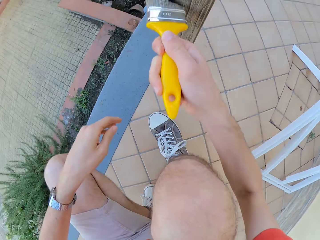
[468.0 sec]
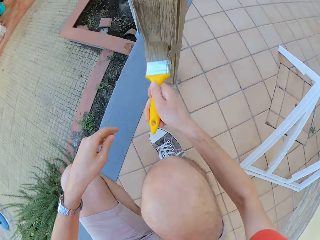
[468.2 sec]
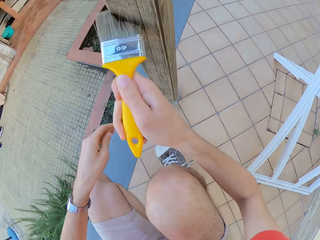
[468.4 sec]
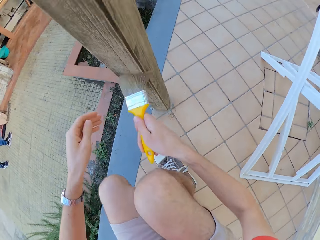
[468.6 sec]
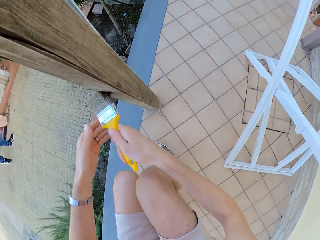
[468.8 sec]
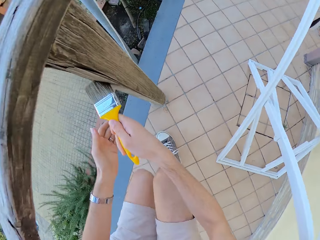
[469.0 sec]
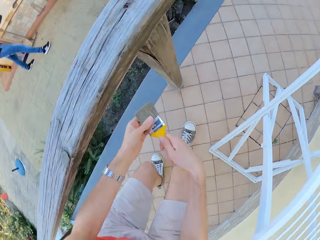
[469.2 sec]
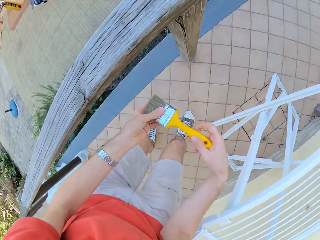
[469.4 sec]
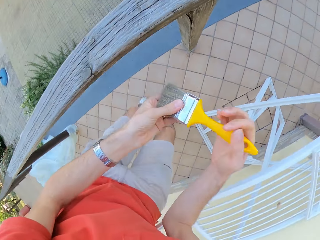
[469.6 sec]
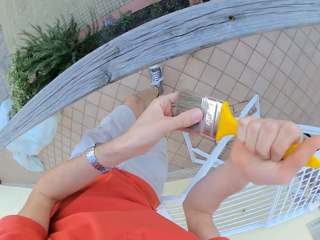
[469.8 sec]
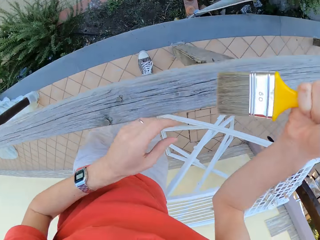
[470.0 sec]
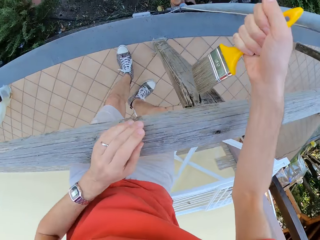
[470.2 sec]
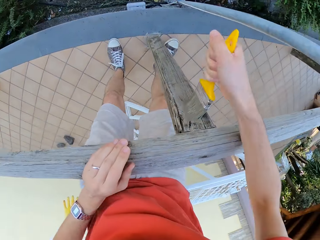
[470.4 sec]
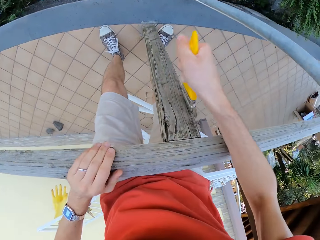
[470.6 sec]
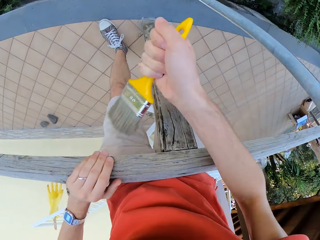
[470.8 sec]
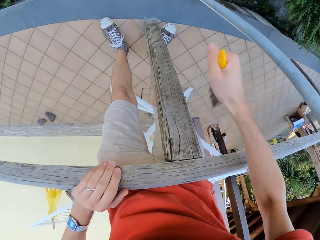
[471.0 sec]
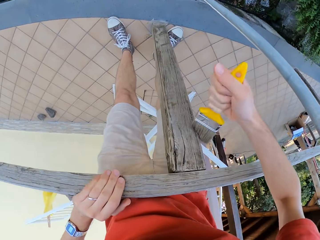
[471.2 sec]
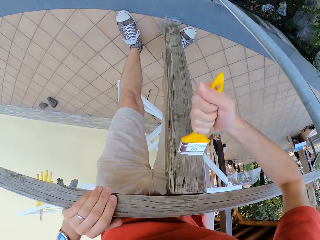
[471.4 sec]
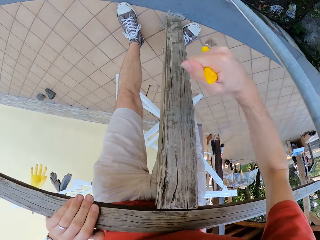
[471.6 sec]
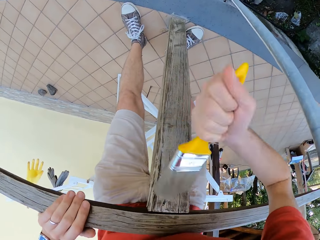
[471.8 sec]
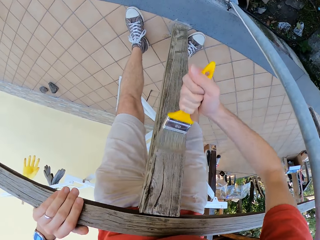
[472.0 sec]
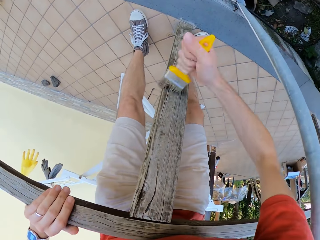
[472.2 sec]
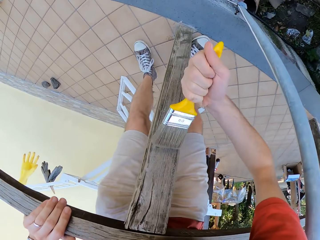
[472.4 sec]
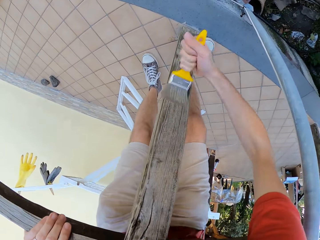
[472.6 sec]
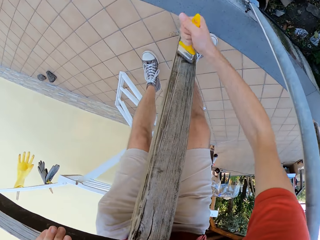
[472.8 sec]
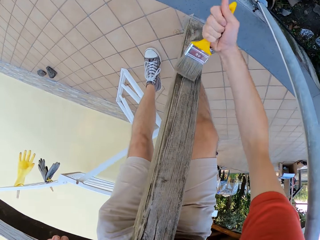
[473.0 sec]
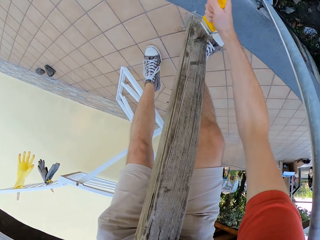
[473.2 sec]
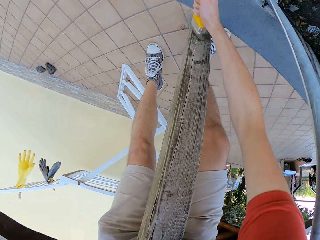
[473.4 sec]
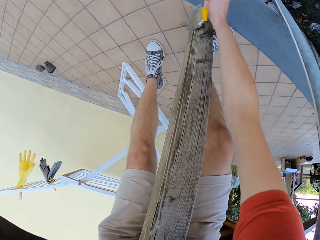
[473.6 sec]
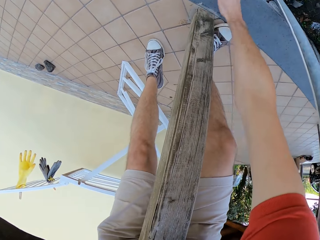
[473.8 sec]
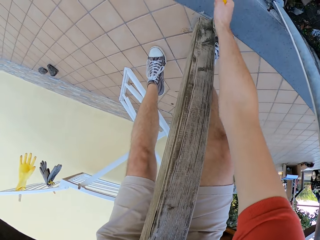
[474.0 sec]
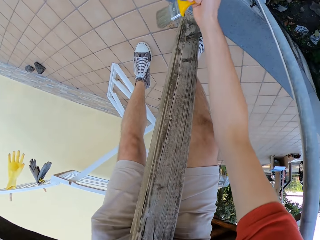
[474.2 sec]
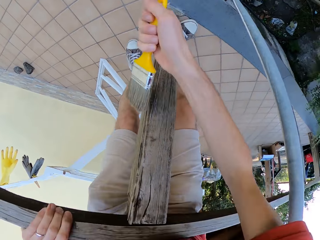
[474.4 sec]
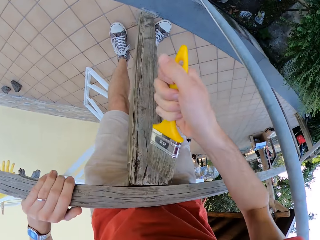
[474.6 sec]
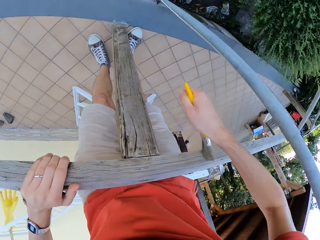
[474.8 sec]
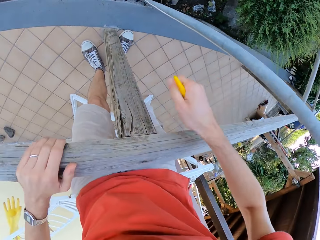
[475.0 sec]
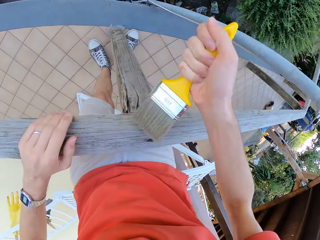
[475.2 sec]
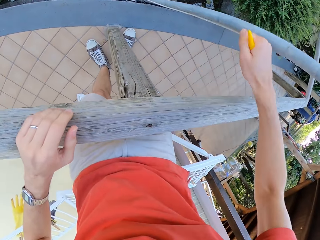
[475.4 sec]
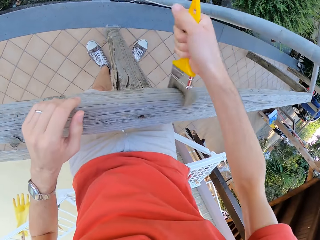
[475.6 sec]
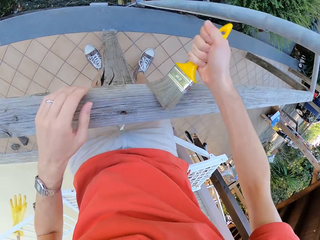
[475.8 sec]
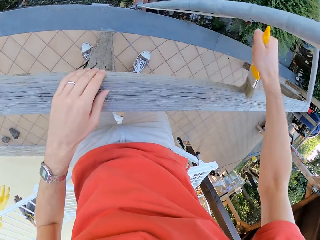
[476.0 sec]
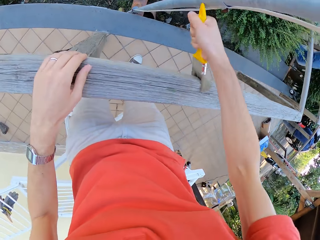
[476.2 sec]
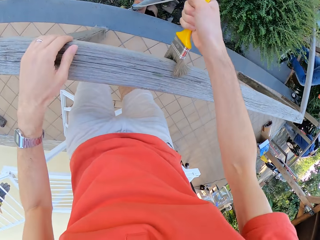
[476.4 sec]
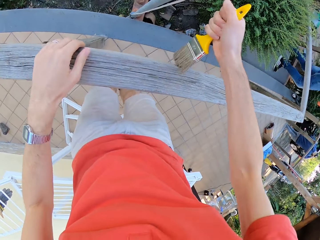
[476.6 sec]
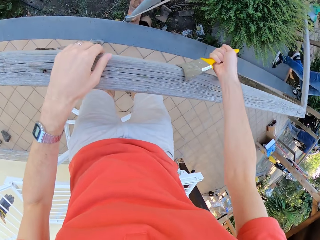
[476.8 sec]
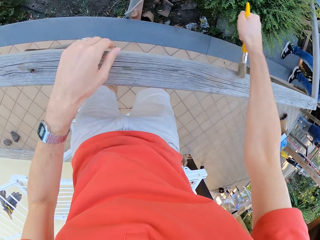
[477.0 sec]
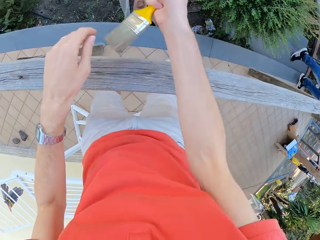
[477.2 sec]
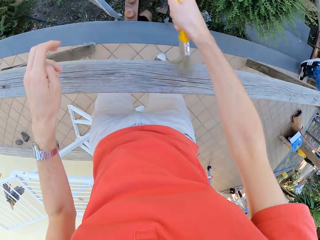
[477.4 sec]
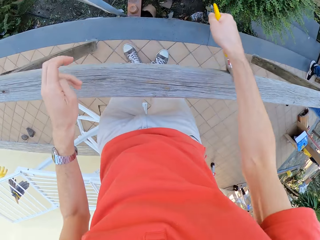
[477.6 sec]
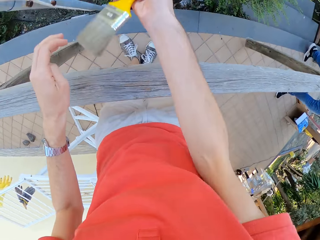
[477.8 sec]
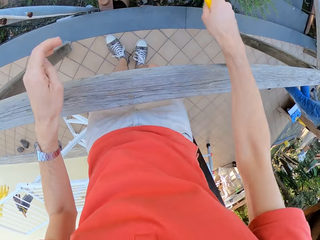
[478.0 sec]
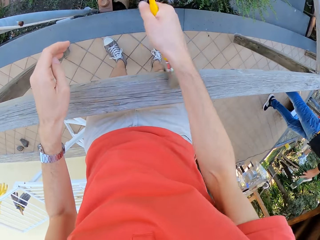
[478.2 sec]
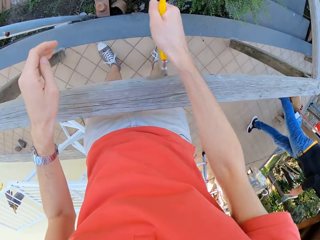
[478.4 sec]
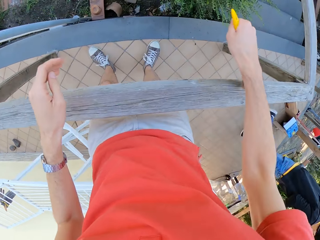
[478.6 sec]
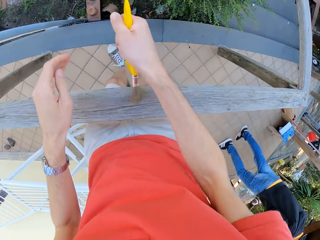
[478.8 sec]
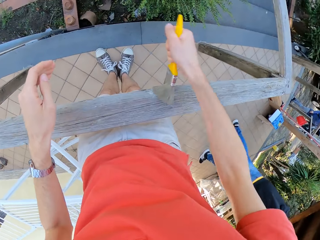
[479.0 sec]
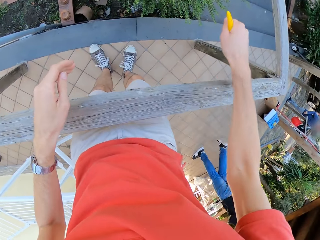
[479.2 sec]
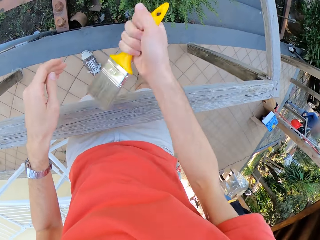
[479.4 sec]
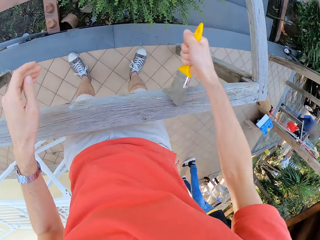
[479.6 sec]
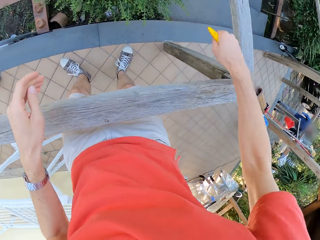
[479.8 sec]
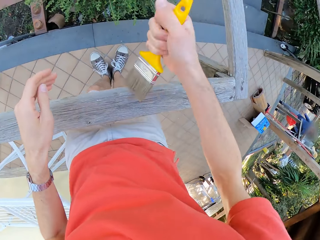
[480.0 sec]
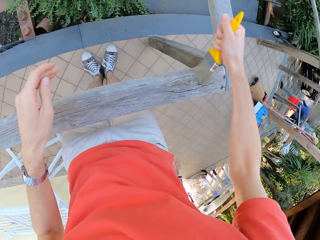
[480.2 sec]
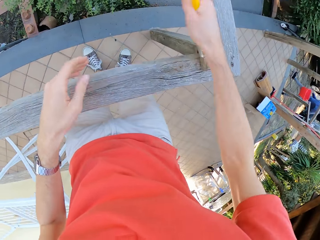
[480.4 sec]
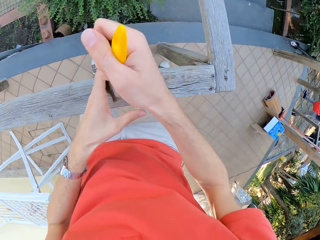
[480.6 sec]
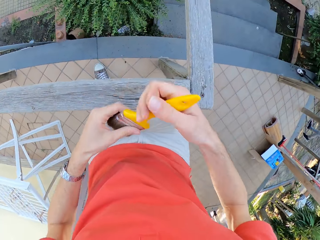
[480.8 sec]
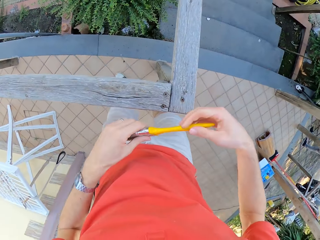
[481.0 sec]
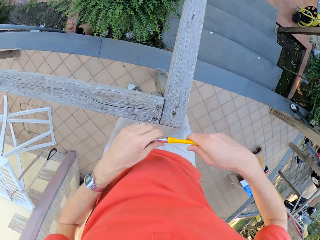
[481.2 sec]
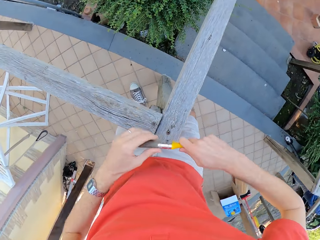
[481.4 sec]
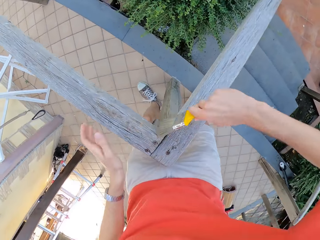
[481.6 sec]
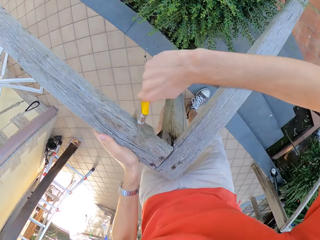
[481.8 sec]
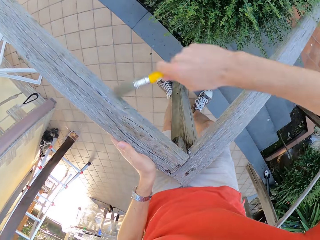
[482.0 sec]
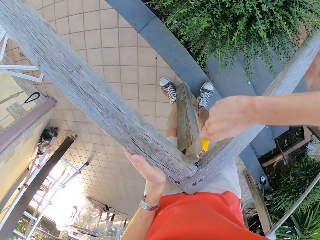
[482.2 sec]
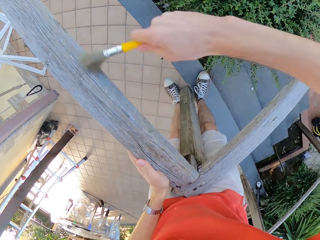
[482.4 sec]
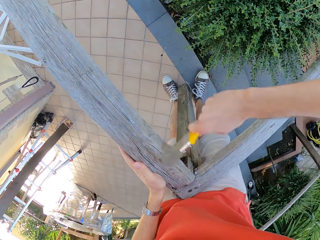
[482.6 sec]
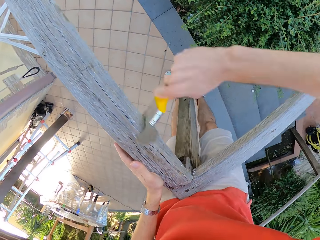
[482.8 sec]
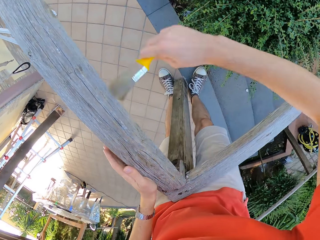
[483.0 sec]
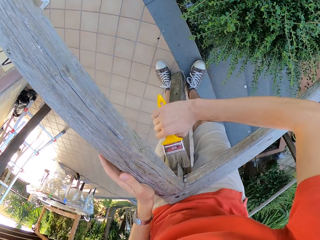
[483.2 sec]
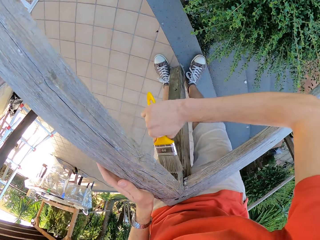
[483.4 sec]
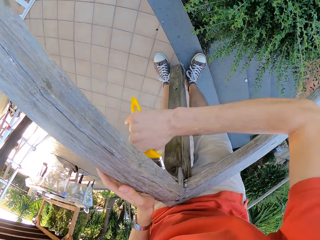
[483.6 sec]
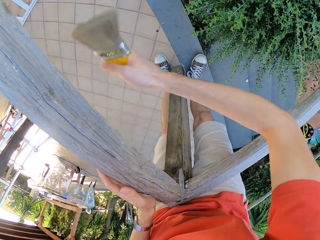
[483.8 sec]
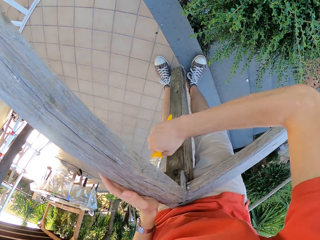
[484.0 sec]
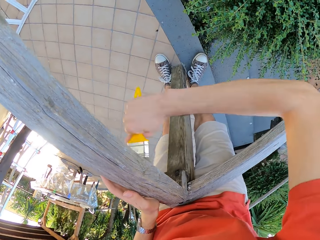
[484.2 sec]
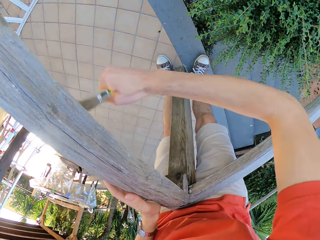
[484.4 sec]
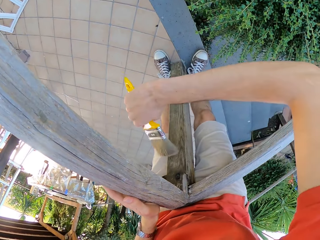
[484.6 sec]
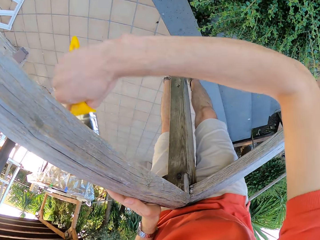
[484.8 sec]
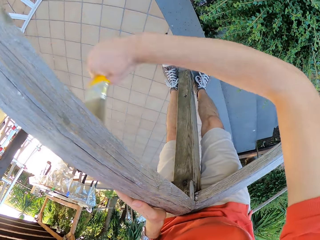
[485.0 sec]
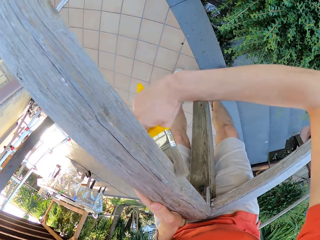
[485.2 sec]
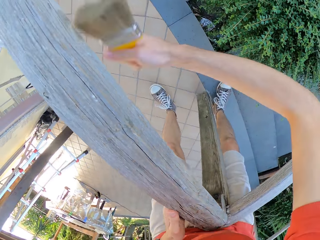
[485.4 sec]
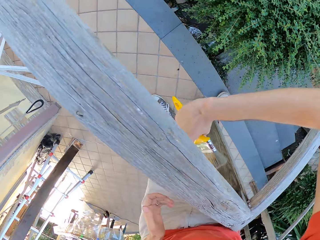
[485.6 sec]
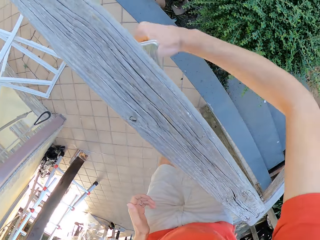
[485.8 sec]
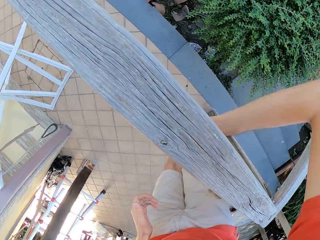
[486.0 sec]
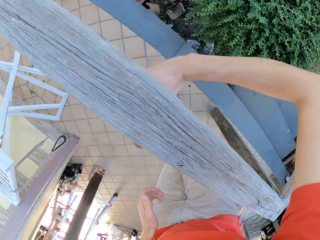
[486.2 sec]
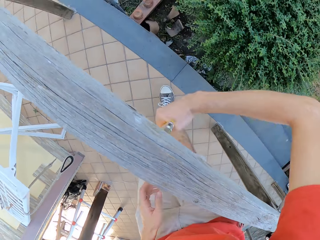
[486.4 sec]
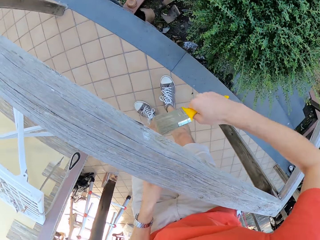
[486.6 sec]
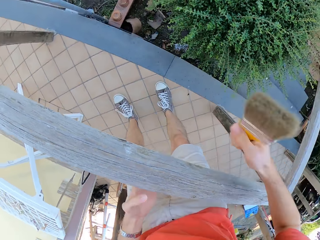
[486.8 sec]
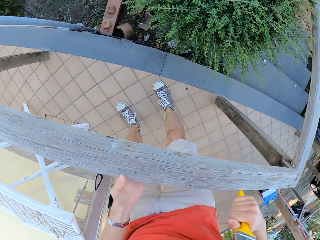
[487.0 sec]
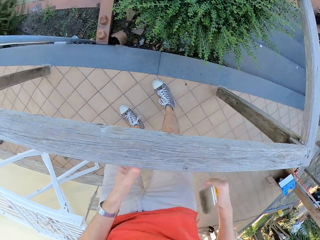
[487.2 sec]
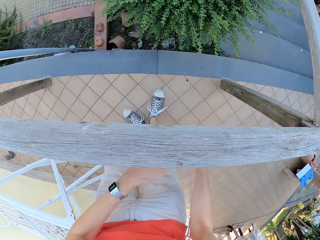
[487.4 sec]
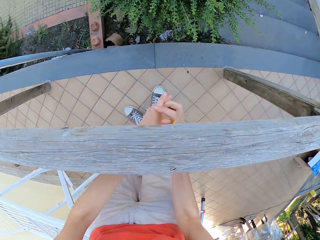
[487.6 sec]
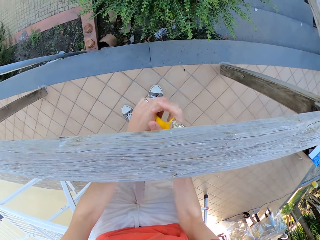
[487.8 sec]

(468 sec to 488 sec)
The camera wearer touches the paint brush on his left hand. He brushes the wooden rail with the paint brush. He touches the paint brush on his left hand. He aligns the brush. He brushes the wooden rail with the paint brush.

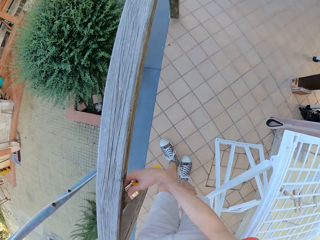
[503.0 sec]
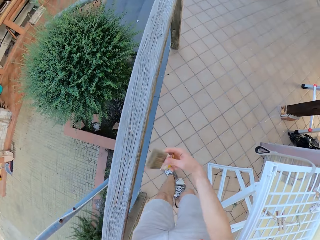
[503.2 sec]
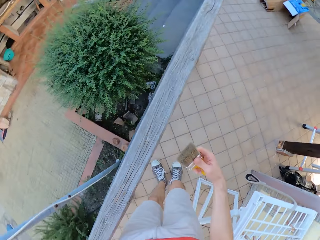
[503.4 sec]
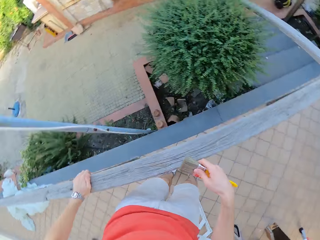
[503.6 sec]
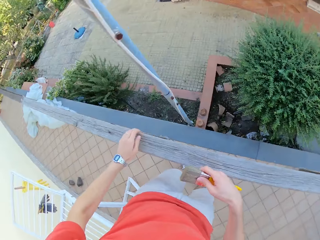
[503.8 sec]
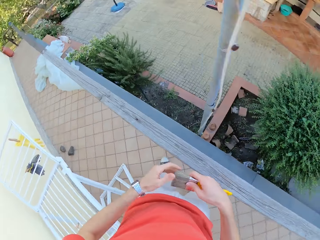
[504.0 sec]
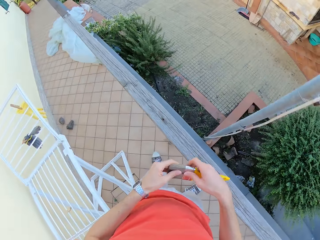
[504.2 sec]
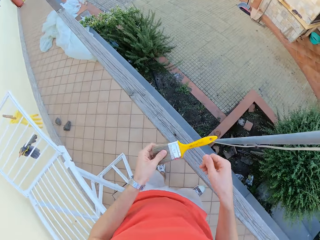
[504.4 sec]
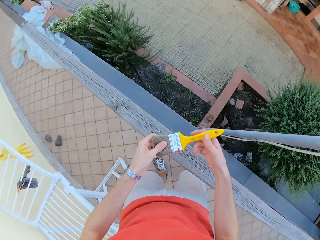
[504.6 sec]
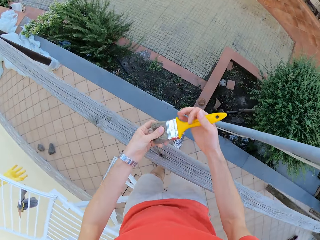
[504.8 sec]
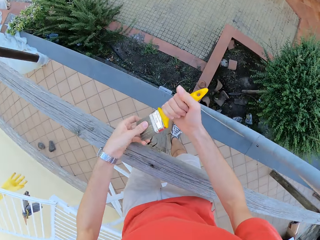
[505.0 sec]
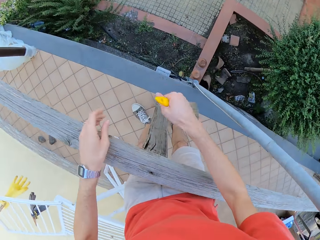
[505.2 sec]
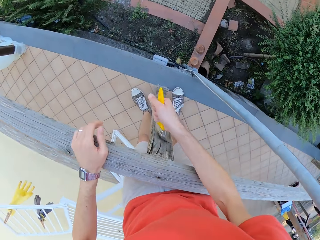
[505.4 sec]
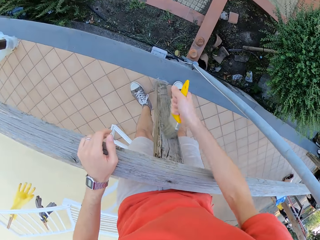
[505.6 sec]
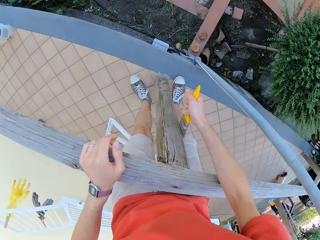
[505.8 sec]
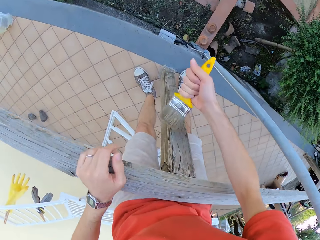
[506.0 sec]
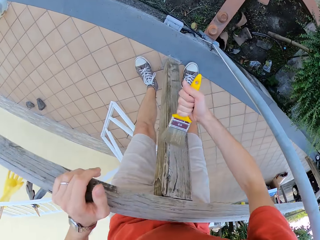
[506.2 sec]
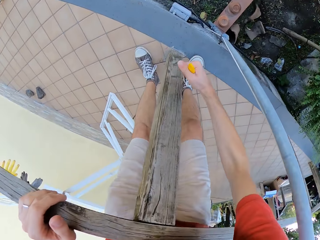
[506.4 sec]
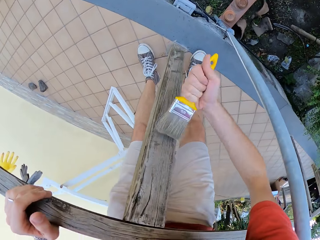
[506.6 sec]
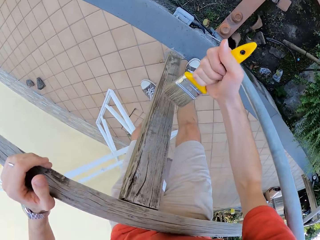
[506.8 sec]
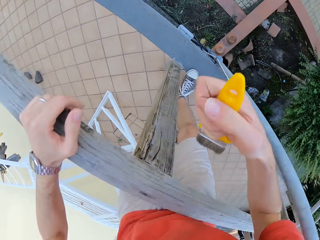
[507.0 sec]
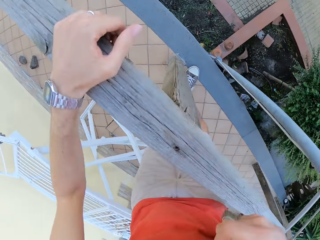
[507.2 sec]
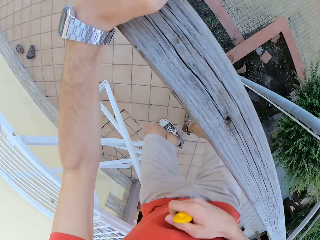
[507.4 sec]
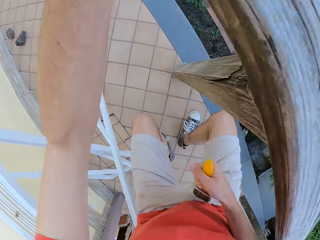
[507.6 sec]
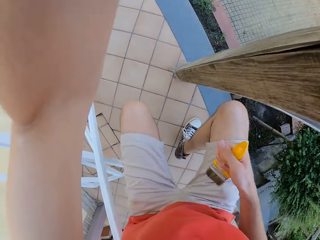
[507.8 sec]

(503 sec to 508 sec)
The camera wearer touches the paint brush on his left hand. He aligns the brush. He brushes the wooden rail with the paint brush.
